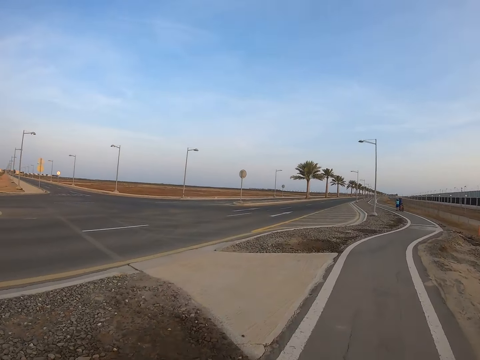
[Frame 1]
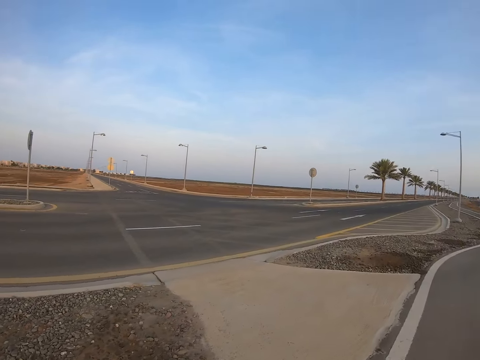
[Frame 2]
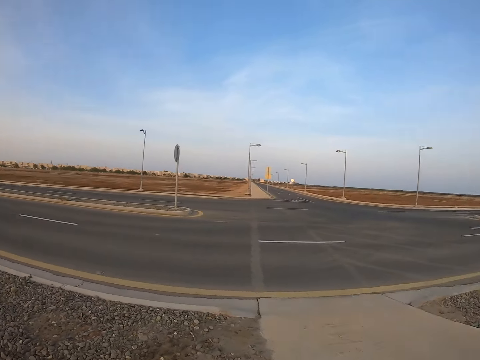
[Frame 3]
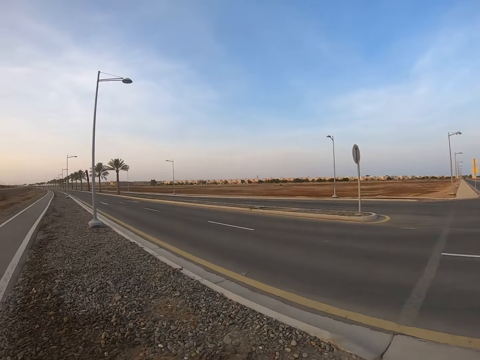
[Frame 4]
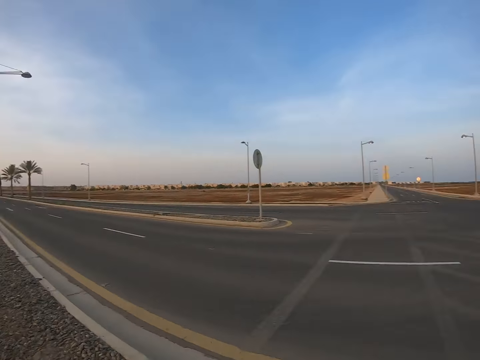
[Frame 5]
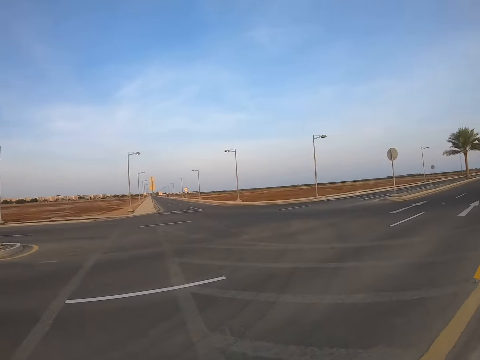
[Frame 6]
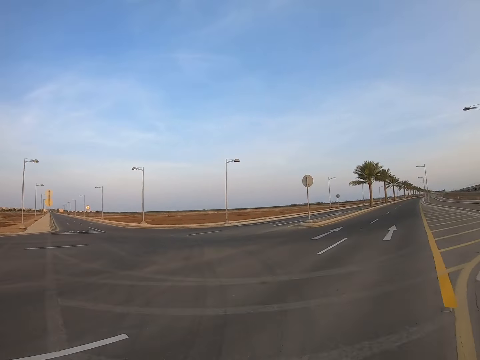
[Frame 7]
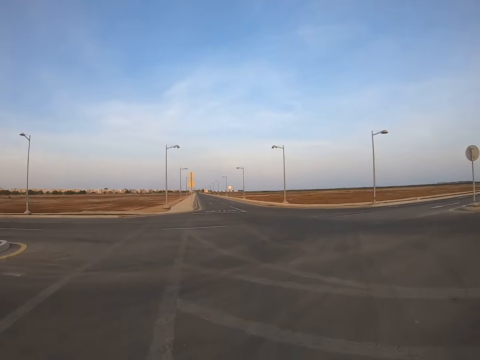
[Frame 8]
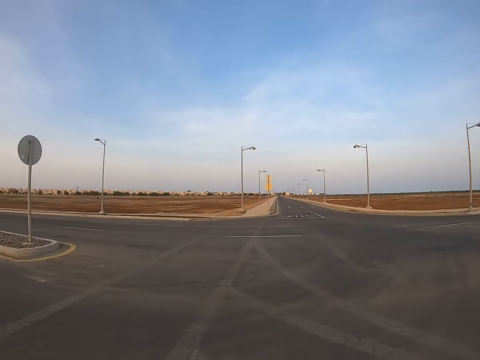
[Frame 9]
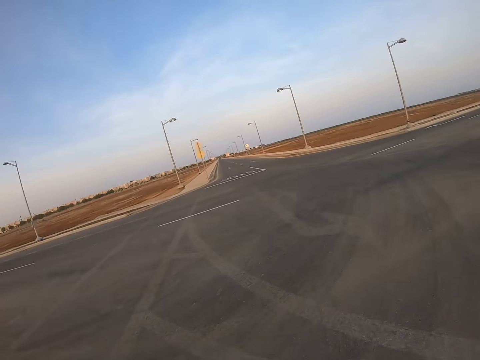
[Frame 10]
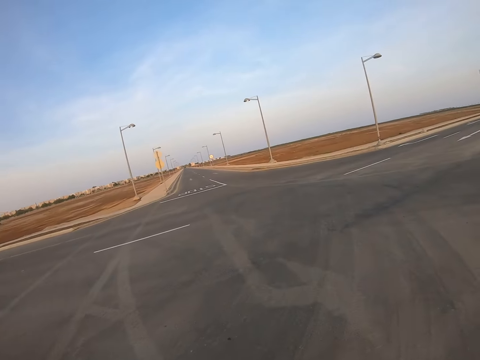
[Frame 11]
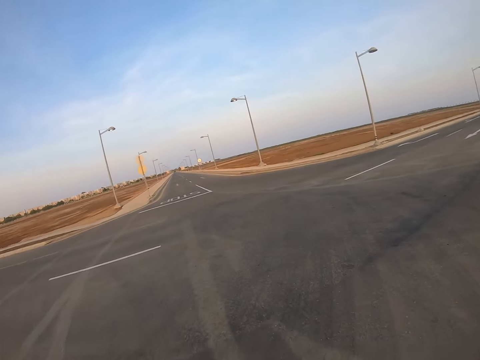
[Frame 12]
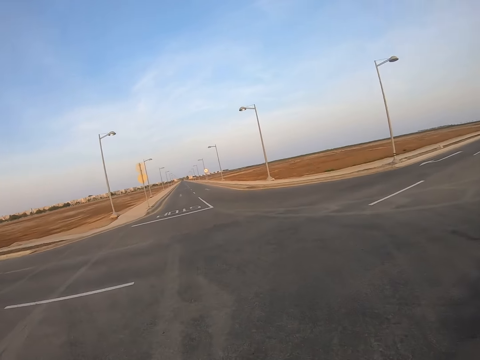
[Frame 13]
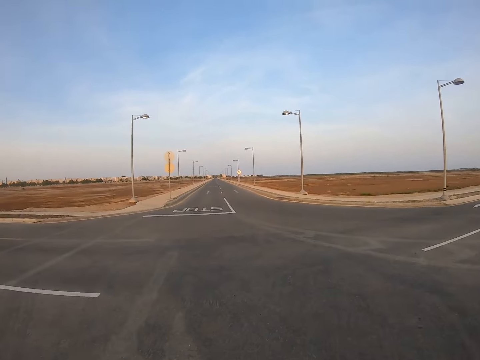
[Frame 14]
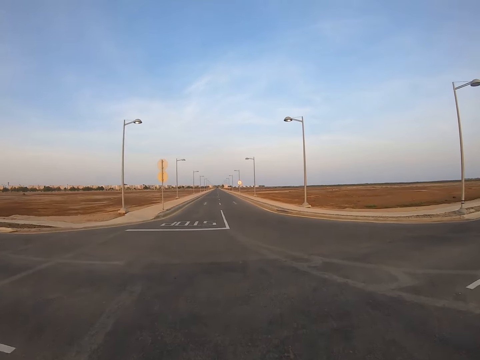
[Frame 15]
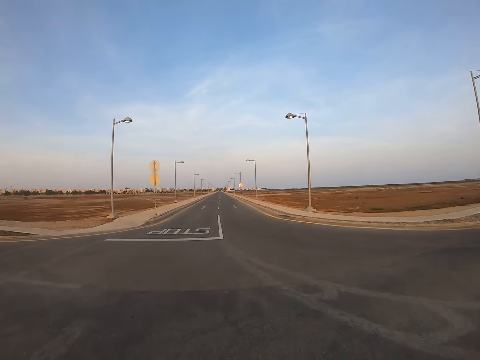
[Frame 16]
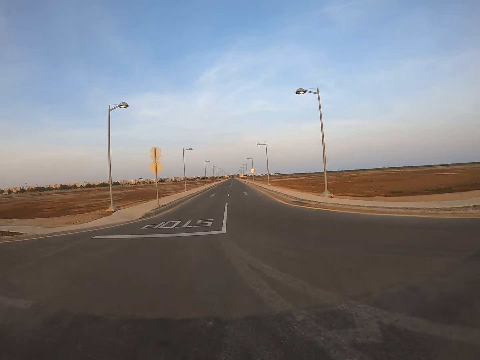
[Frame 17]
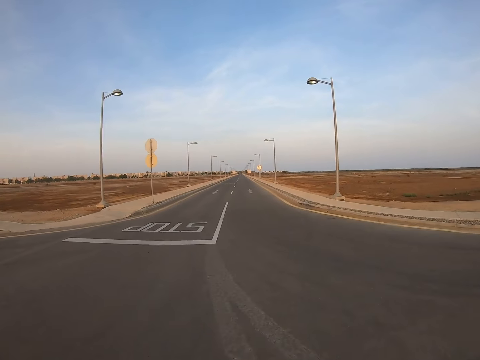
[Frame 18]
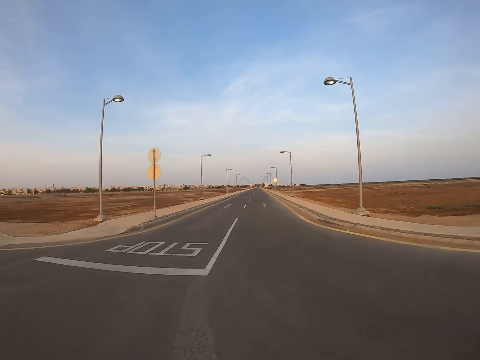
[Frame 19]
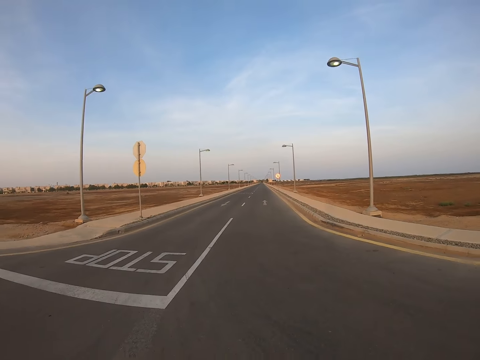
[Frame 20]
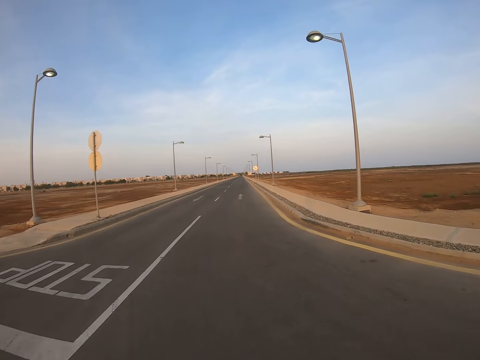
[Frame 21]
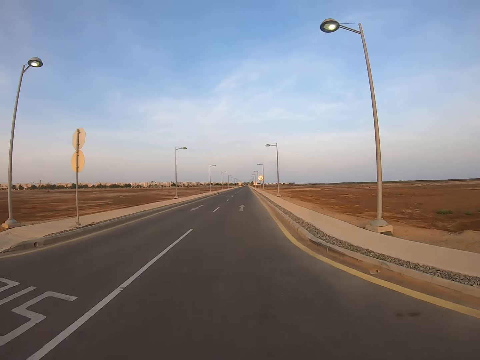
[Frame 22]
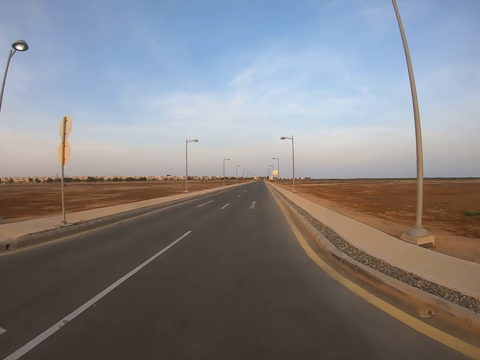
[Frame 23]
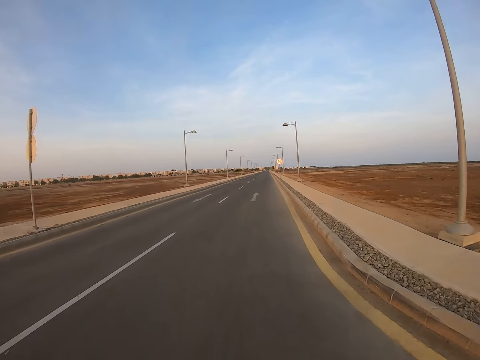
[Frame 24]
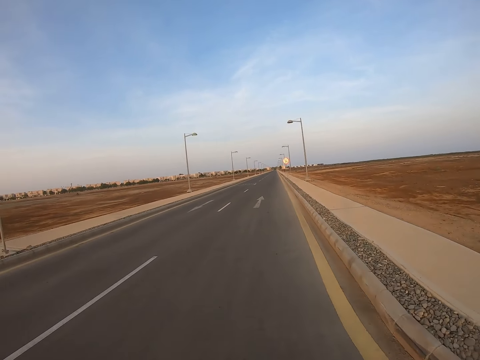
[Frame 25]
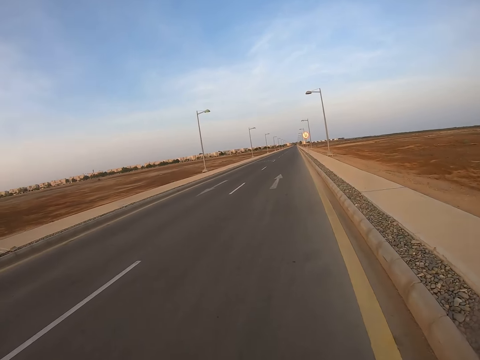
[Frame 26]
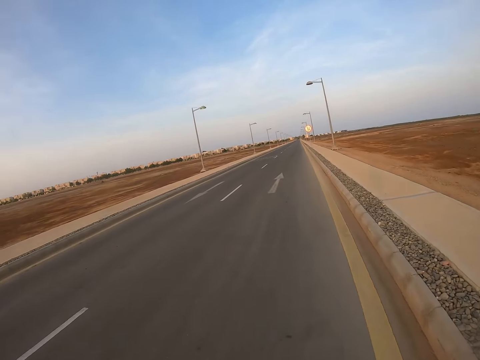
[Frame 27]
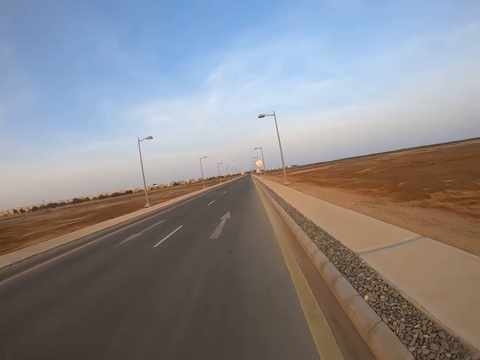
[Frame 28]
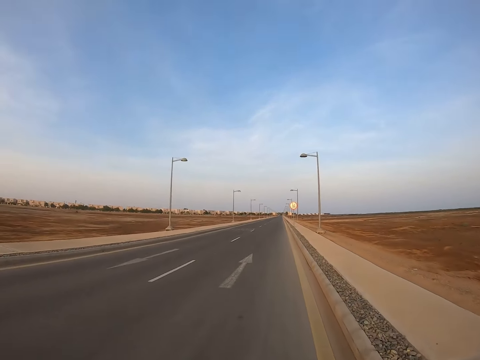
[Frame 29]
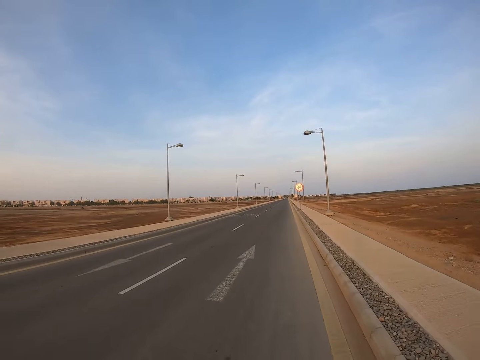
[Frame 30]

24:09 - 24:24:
The camera wearer looks left. They look around. They look right. They cross the road. They run on the road. They run on the road again.

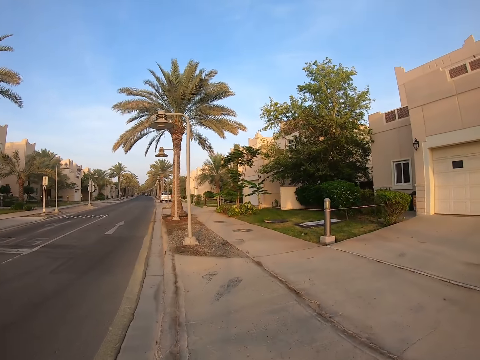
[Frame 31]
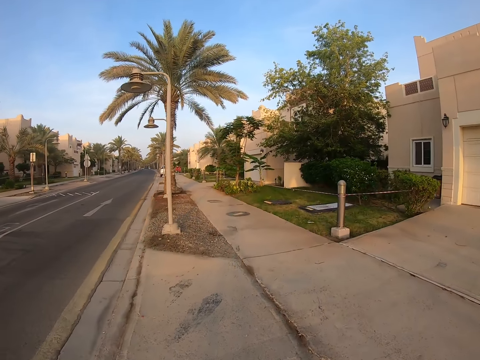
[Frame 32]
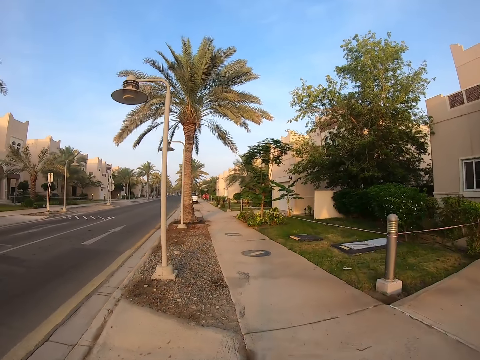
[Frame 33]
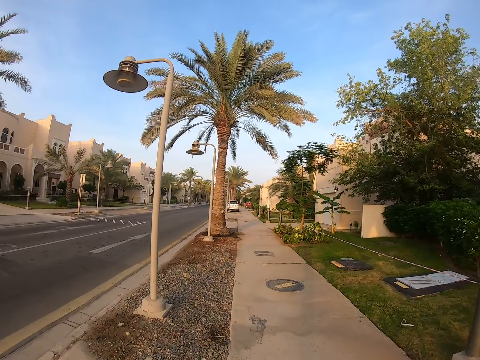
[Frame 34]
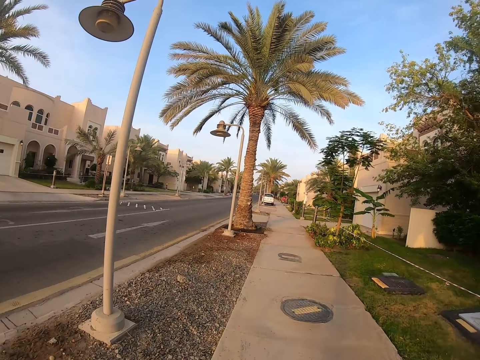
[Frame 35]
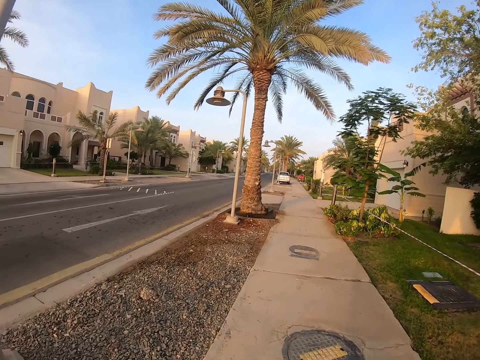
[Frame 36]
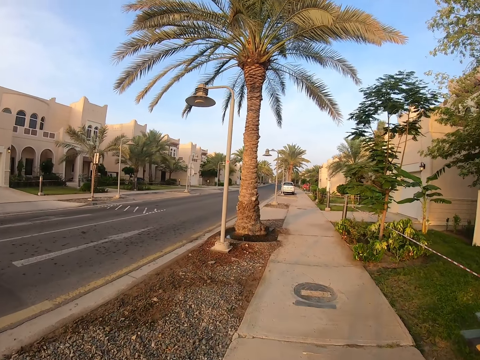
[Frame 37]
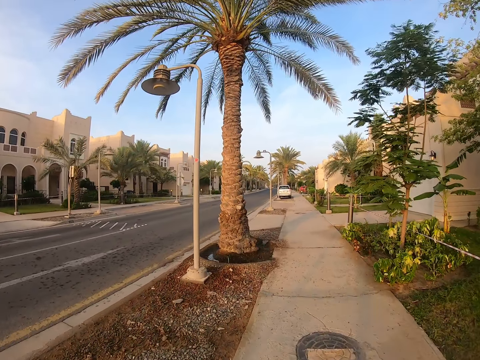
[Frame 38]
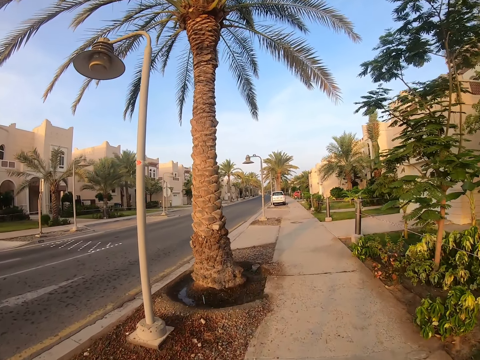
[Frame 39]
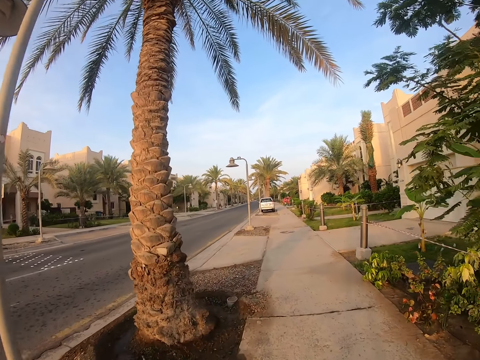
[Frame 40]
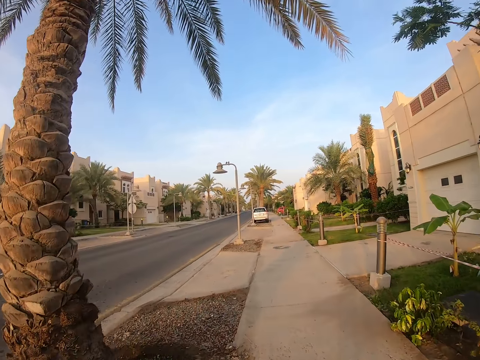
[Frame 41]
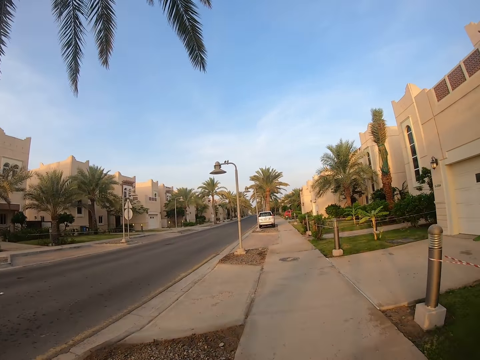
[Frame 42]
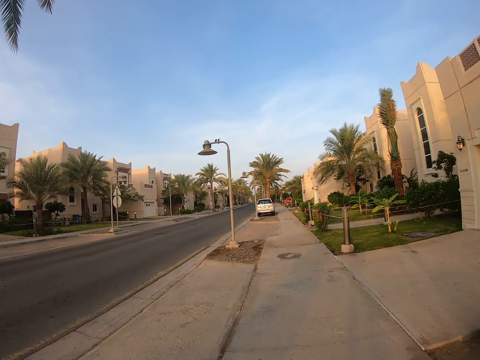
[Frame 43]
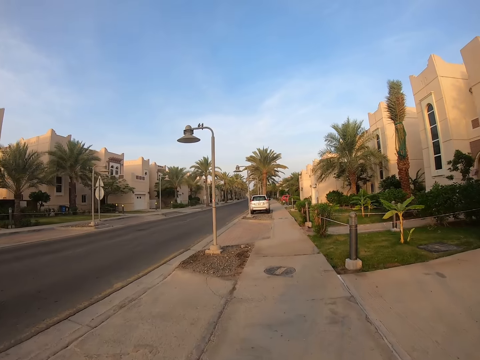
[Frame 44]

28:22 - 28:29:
The camera wearer rides a scooter on the sidewalk.

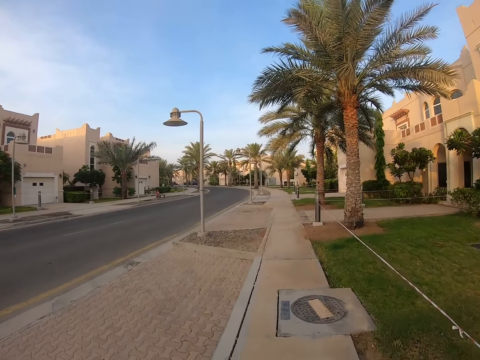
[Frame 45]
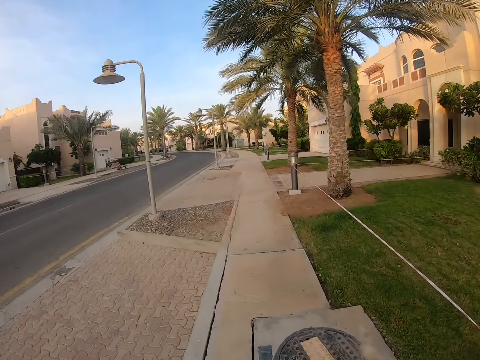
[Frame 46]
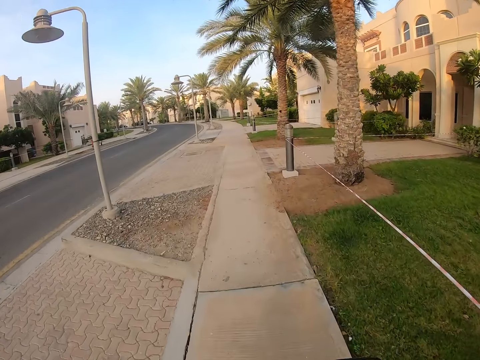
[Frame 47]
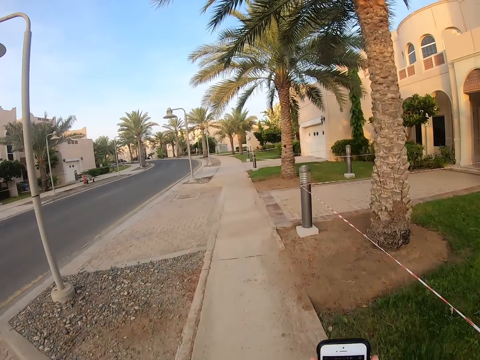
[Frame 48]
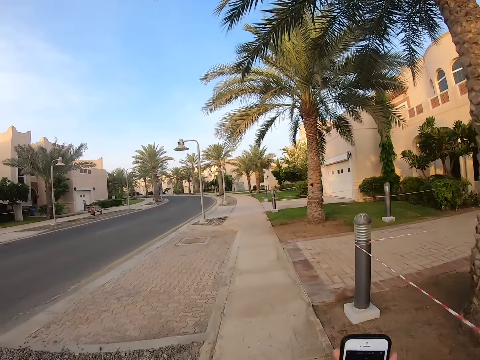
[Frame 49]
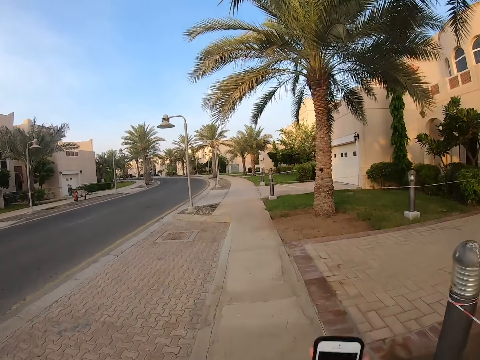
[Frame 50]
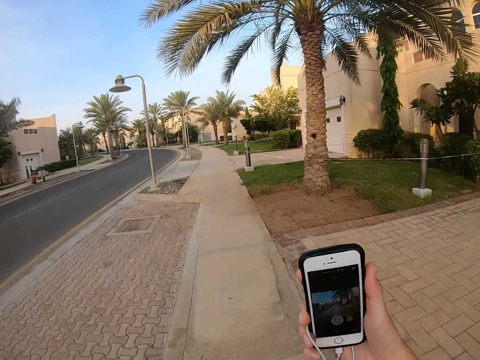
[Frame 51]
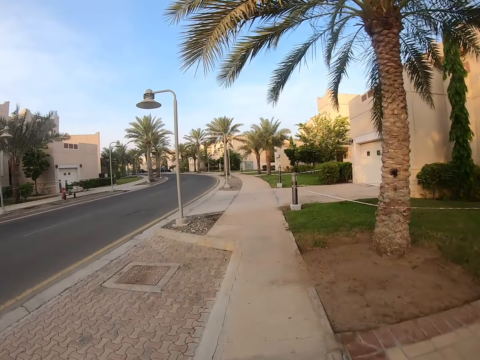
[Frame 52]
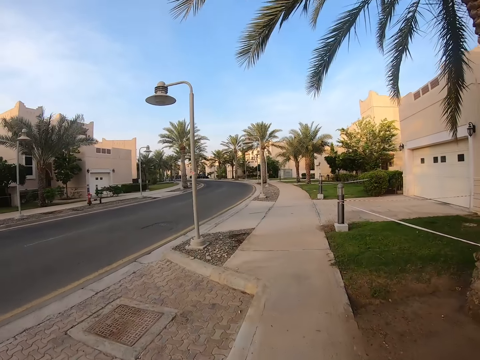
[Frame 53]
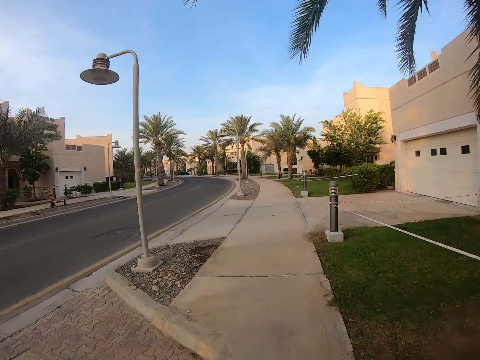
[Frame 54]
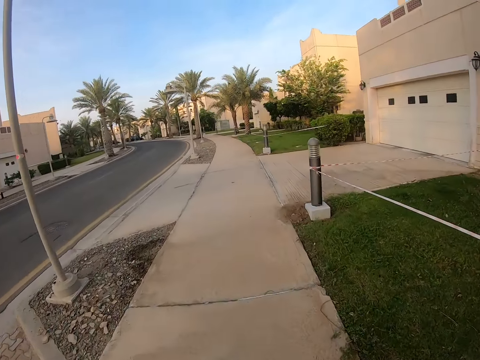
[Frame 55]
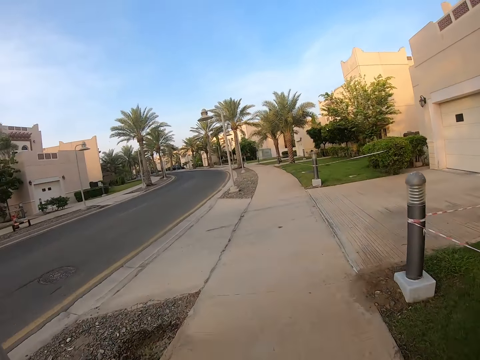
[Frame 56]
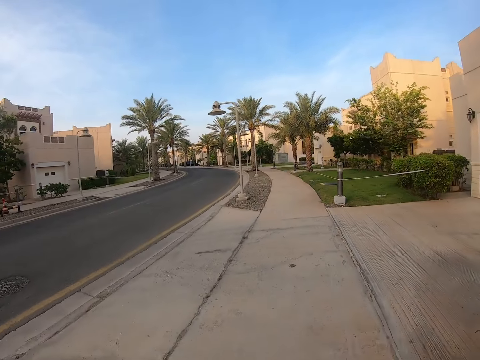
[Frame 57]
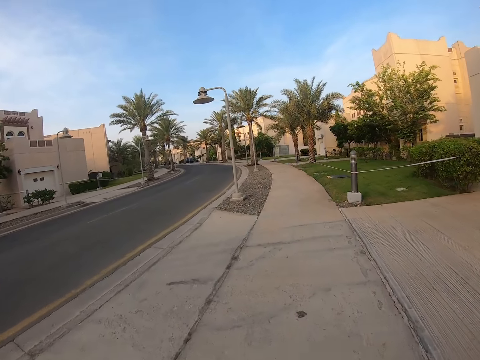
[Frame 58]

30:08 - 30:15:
The camera wearer operates a phone. They cycle on the pavement. They lift the phone.
